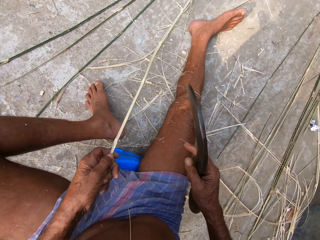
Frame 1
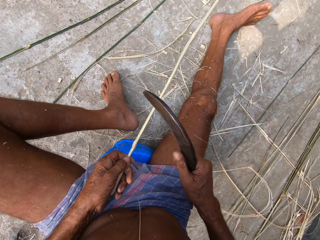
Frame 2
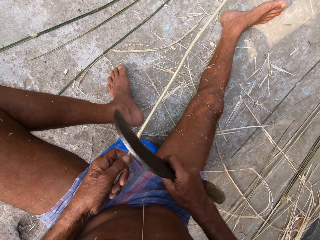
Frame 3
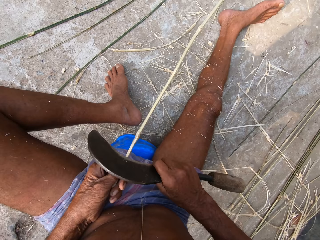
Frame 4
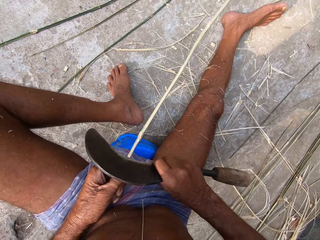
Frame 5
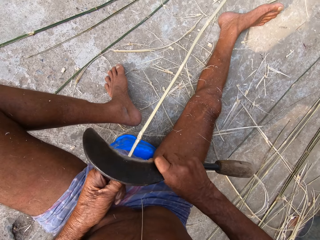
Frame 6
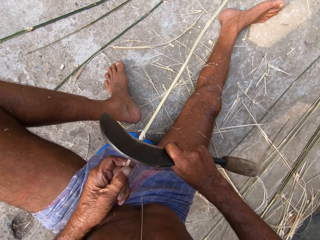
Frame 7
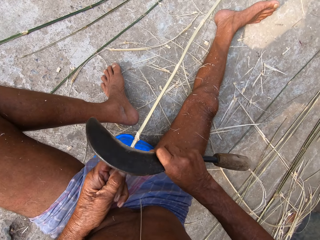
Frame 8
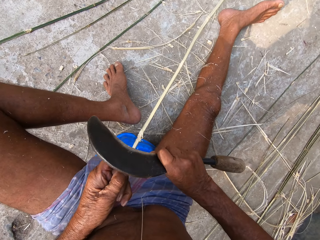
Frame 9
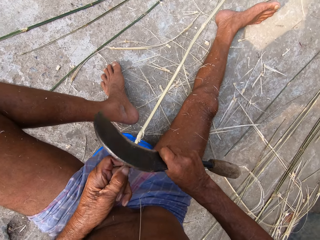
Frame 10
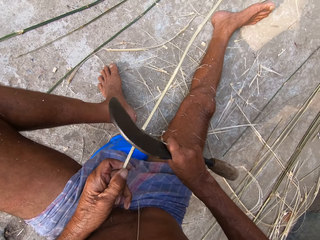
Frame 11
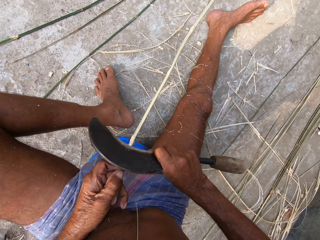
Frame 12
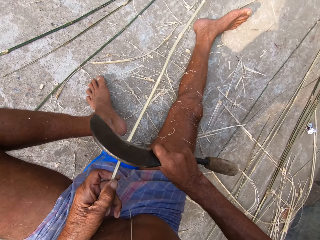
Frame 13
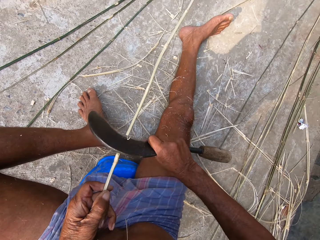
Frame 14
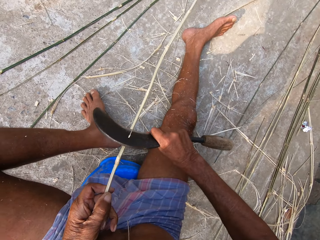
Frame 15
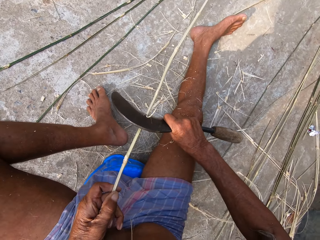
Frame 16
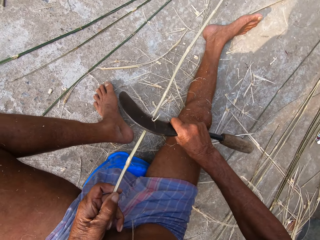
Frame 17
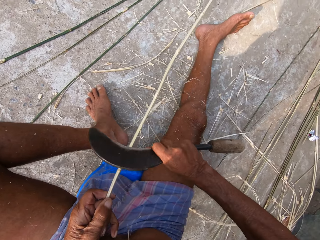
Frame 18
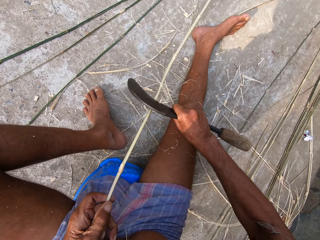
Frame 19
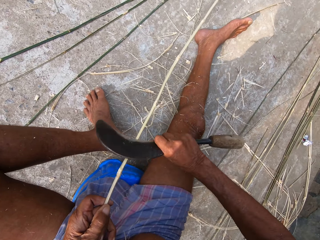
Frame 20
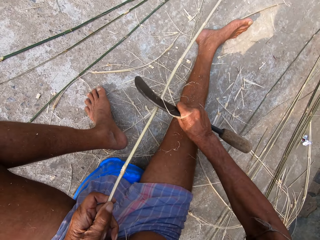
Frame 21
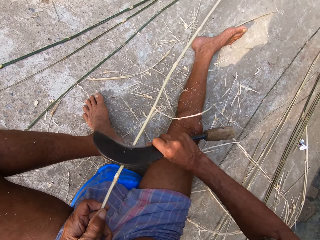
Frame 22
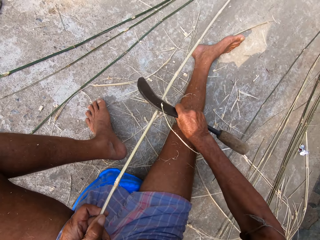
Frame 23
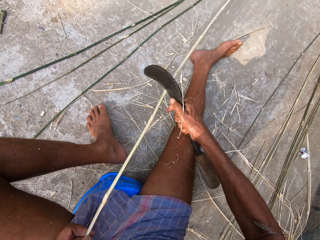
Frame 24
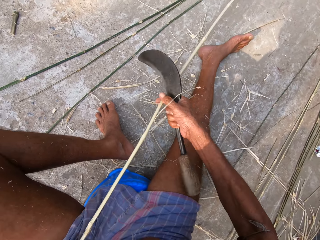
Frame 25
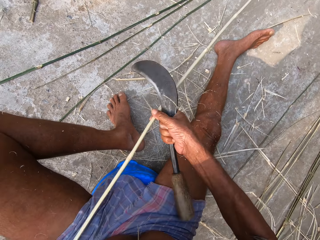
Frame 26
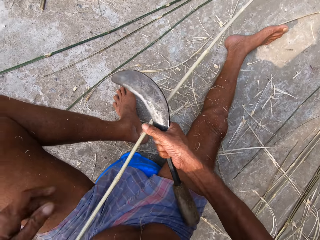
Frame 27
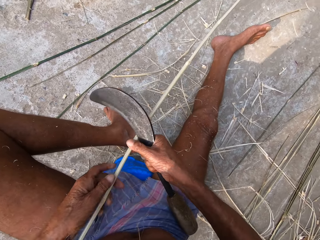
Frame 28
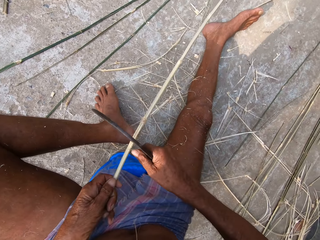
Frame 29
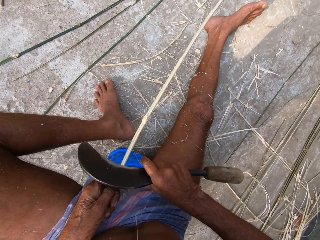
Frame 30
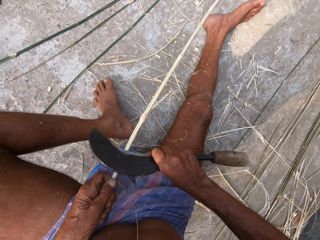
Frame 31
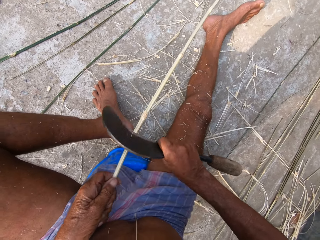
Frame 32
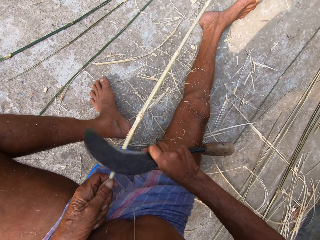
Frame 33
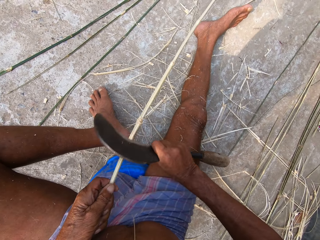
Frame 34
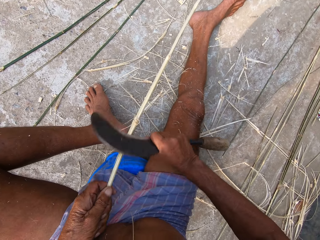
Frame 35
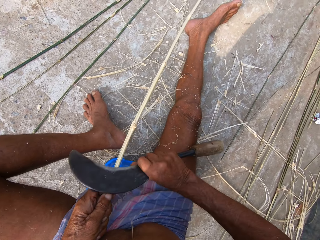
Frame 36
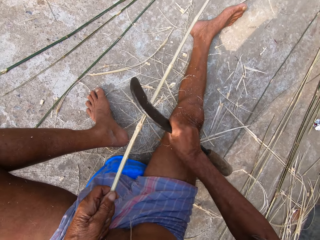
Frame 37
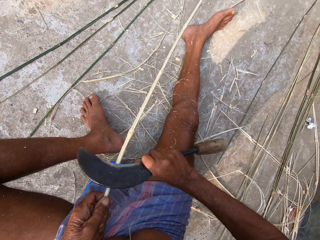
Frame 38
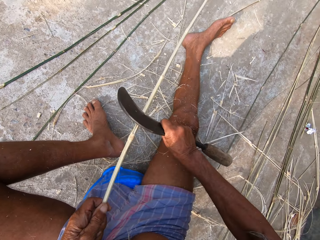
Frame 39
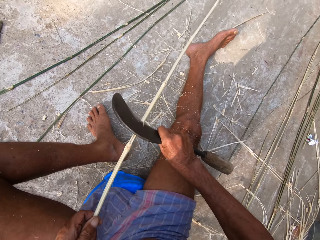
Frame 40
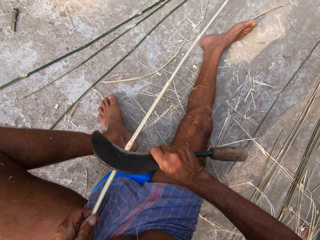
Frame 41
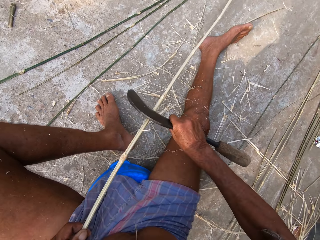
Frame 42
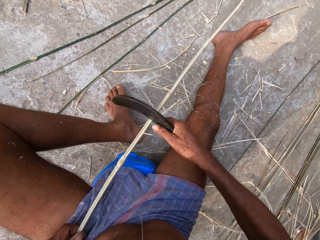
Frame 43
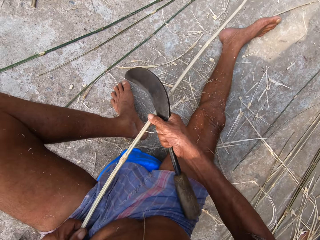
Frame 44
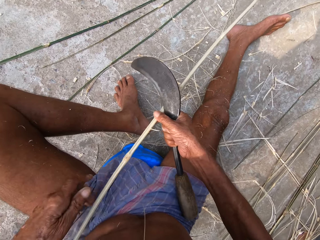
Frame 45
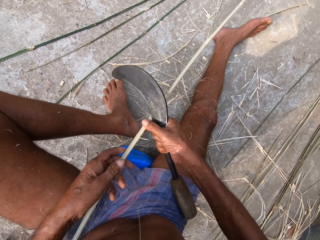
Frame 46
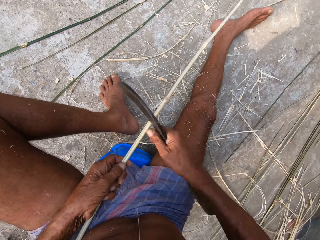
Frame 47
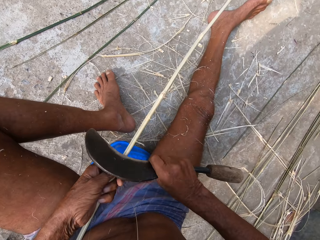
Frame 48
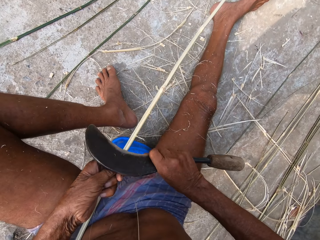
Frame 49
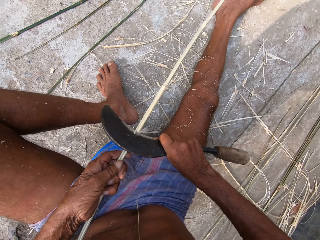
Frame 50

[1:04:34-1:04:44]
The camera wearer cuts the bamboo strip with the sickle in his right hand. He peels the reed with the machete. He pulls the bamboo strip with his left hand on the floor. He cuts the bamboo strip with the sickle in his right hand. He holds the bamboo strip with his right hand.

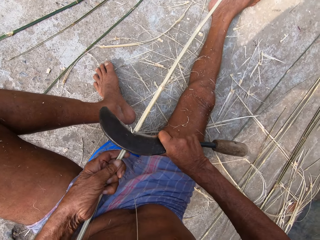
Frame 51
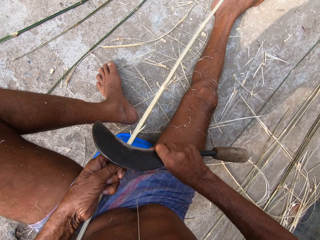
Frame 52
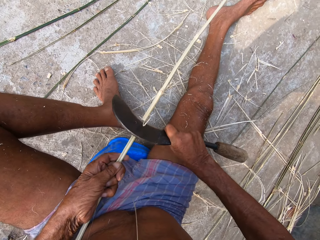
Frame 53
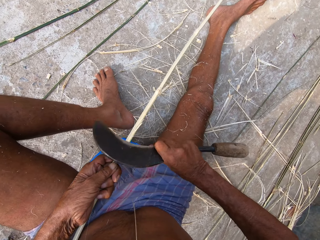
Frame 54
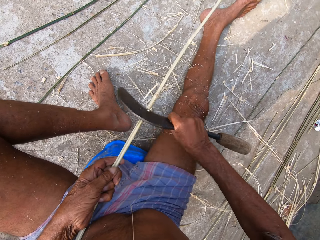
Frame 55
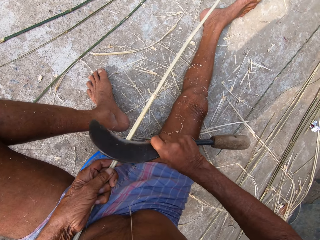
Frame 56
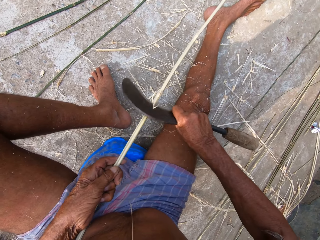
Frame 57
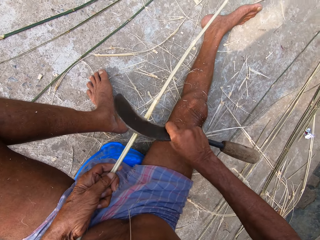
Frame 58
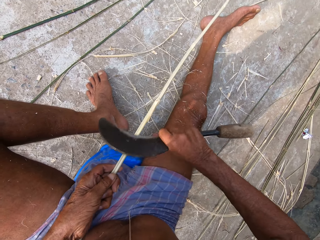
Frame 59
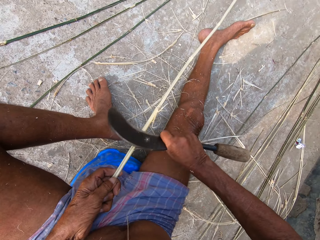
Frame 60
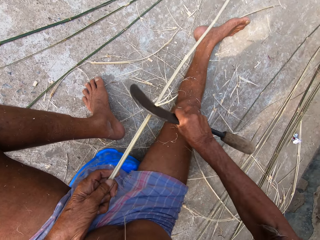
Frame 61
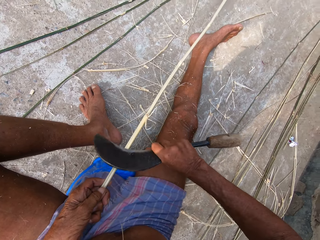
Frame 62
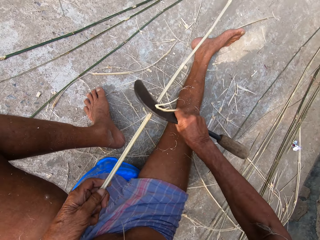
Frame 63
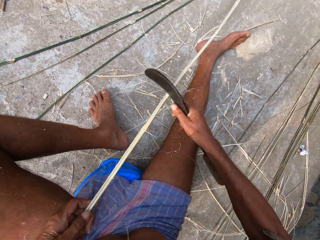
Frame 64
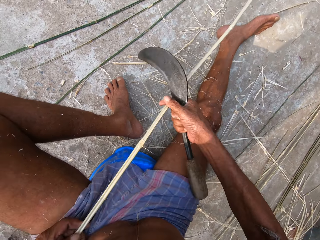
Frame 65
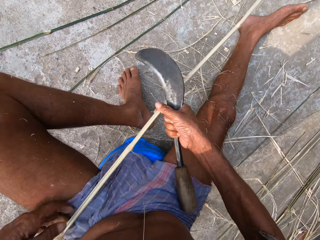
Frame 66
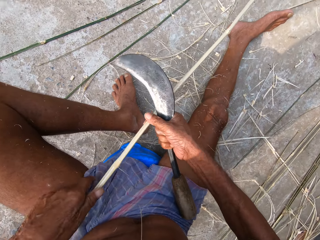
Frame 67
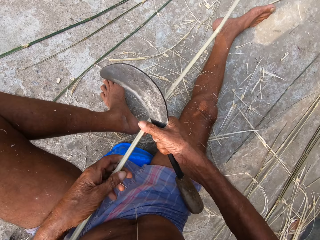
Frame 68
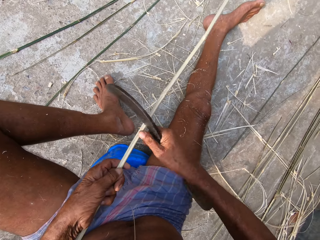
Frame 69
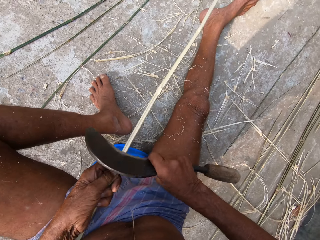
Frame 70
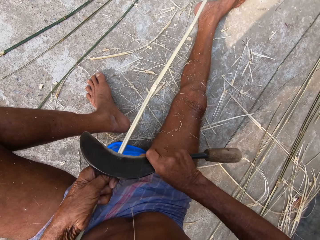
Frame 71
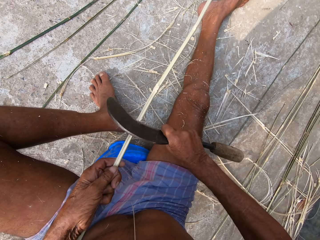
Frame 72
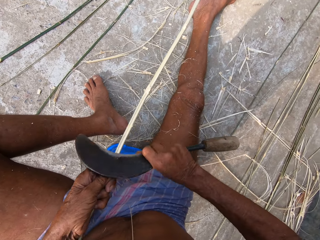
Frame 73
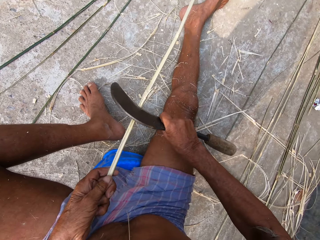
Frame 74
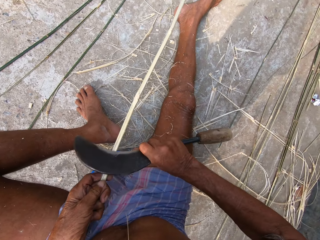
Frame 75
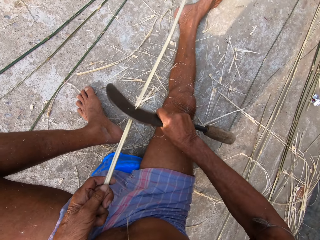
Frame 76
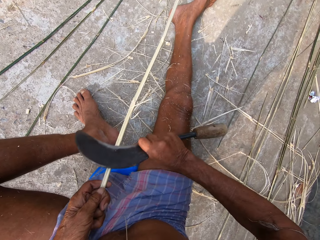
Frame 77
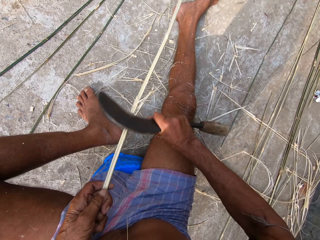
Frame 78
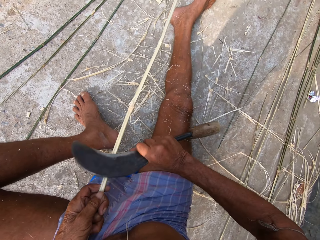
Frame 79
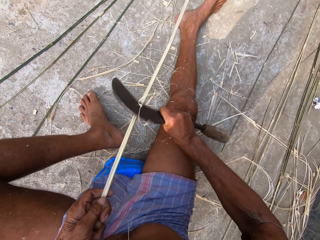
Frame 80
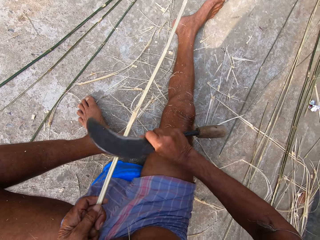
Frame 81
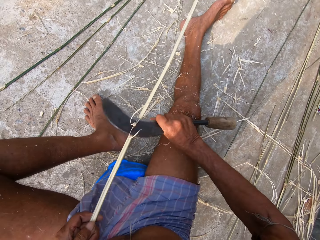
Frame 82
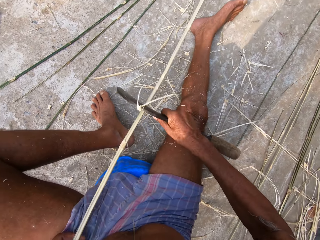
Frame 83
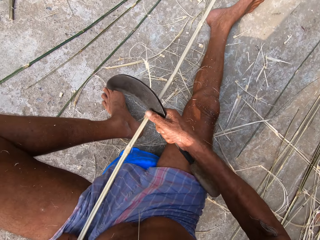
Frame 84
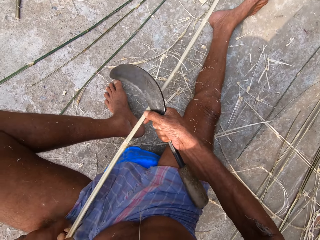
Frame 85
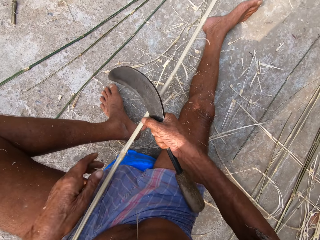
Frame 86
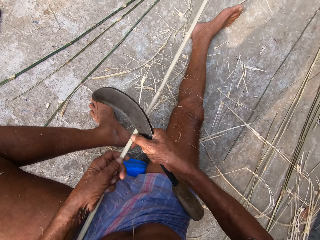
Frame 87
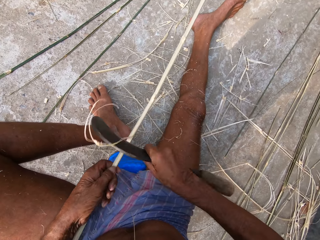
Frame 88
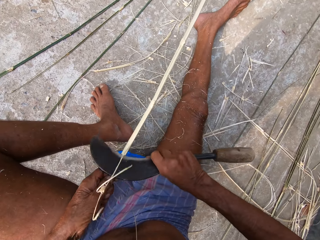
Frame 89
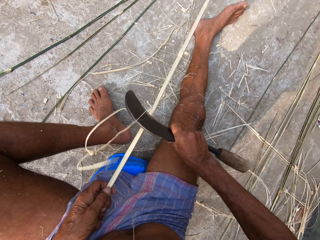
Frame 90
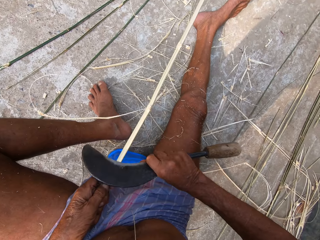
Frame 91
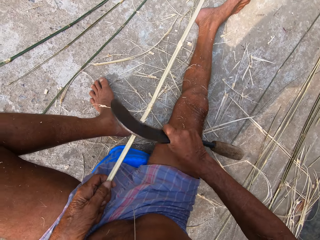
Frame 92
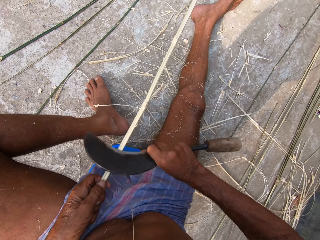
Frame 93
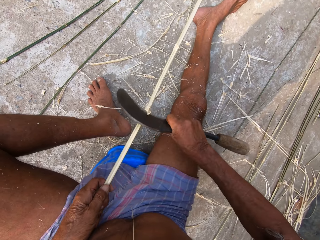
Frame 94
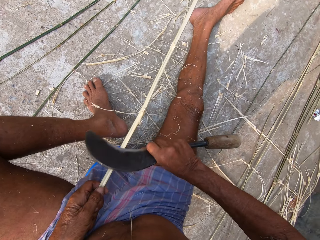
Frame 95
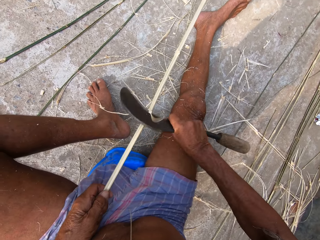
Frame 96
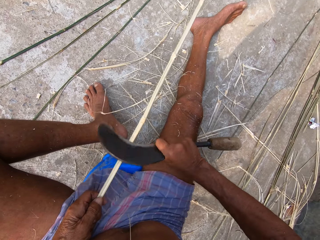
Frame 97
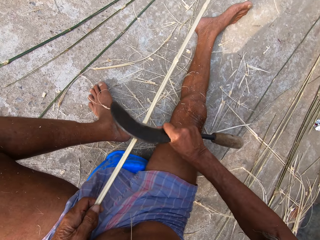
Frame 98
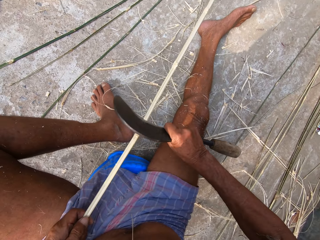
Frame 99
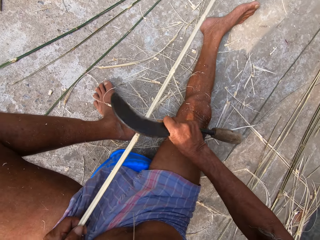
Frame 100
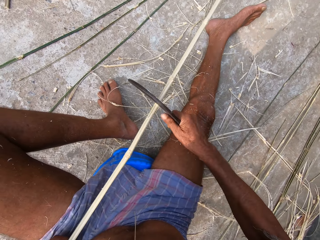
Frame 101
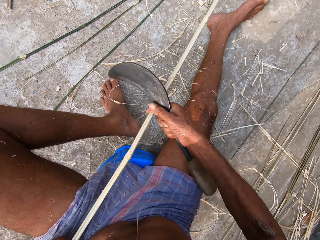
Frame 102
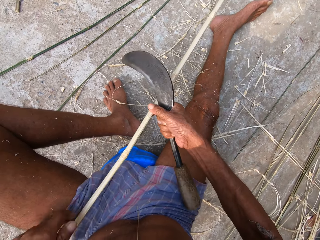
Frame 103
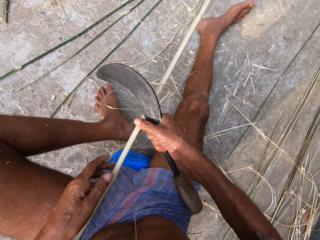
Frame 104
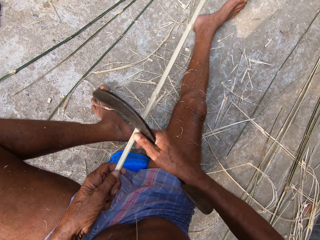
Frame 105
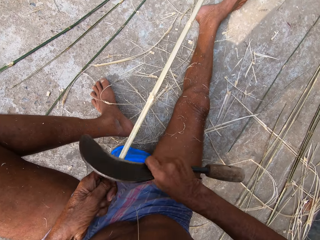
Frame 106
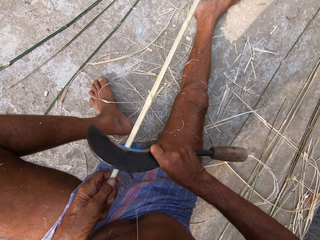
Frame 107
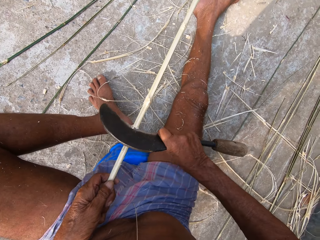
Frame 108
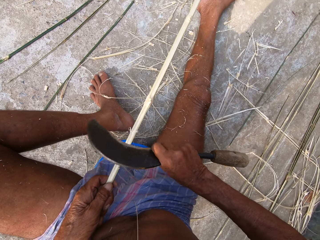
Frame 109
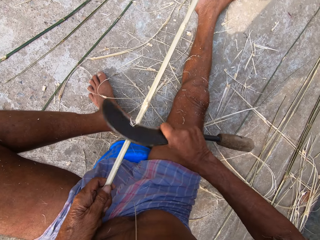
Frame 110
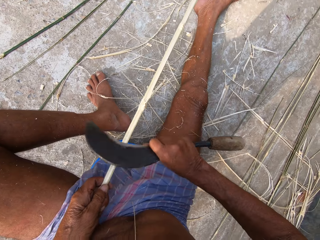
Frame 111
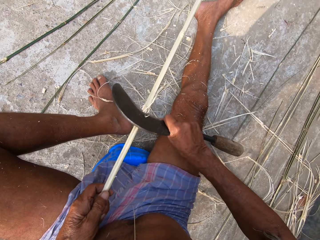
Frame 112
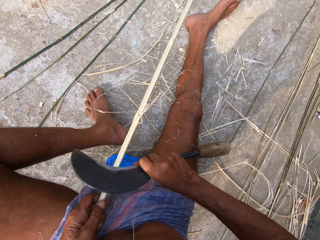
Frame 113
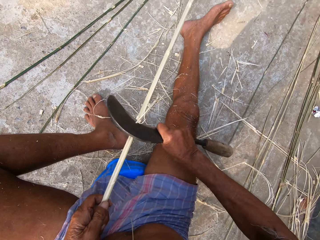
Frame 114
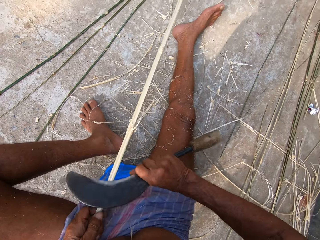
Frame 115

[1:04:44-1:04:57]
The camera wearer holds the bamboo strip with his right hand. He pulls the bamboo strip with his left hand. He cuts the bamboo strip with the sickle in his right hand. He pulls the bamboo strip with his left hand. He holds the bamboo strip with his right hand. He cuts the bamboo strip with the sickle in his right hand. He holds the bamboo strip with his right hand. He holds the bamboo strip with his left hand. He cuts the bamboo strip with the sickle in his right hand.
